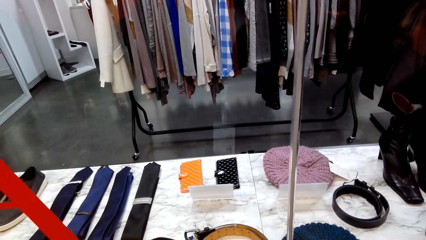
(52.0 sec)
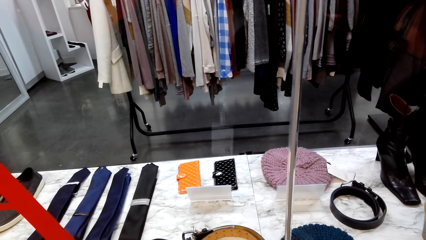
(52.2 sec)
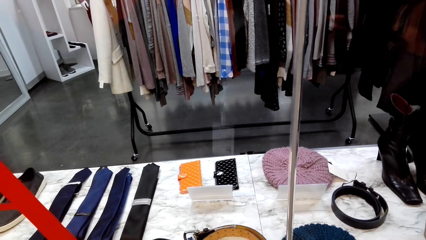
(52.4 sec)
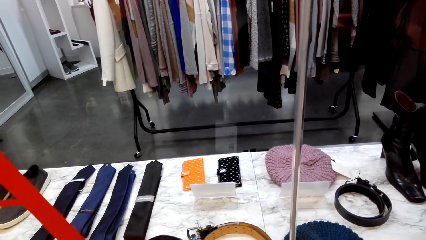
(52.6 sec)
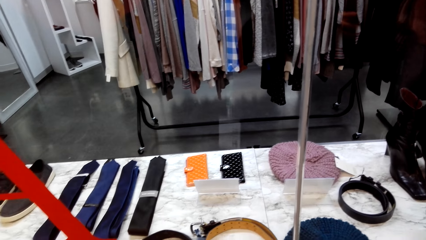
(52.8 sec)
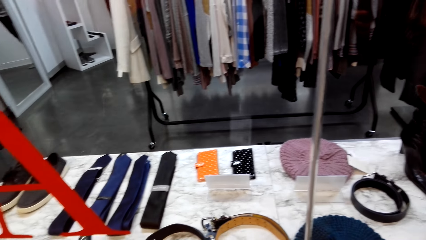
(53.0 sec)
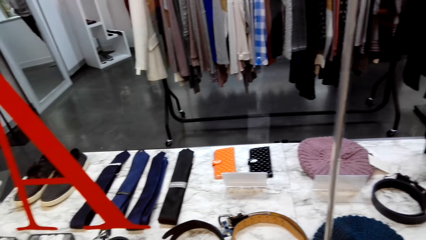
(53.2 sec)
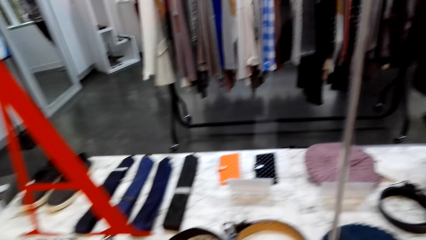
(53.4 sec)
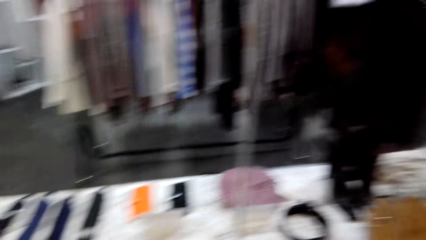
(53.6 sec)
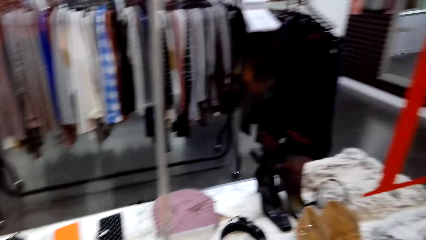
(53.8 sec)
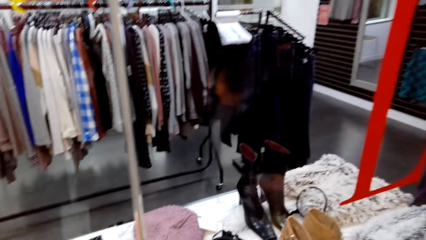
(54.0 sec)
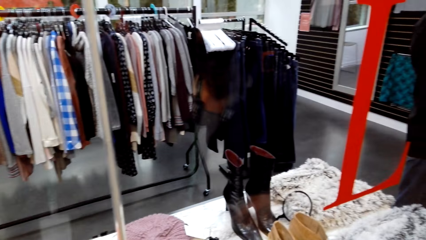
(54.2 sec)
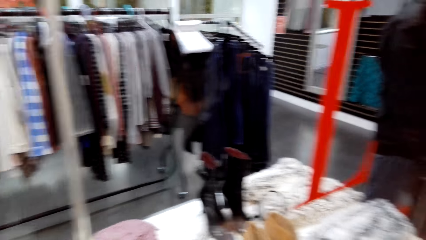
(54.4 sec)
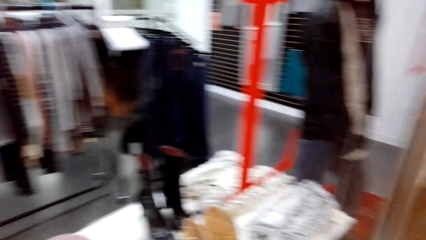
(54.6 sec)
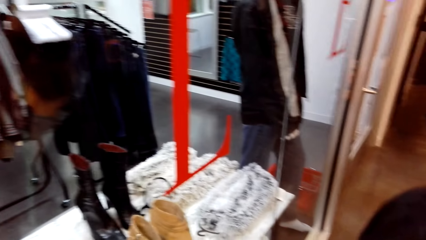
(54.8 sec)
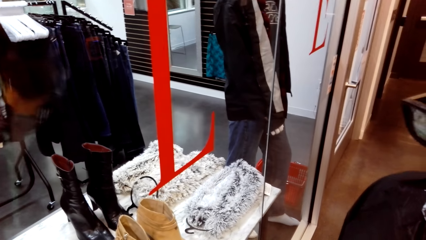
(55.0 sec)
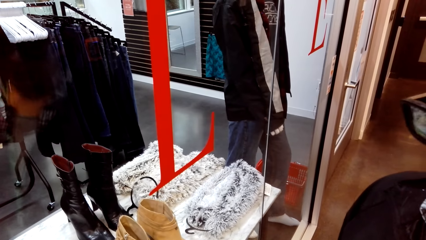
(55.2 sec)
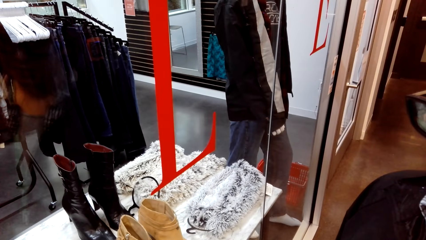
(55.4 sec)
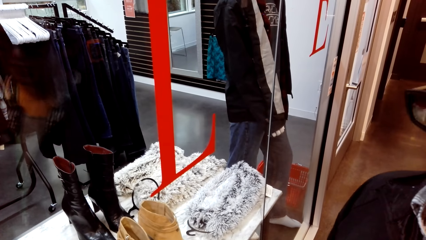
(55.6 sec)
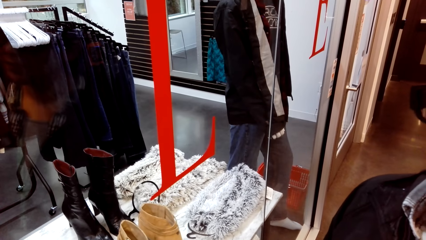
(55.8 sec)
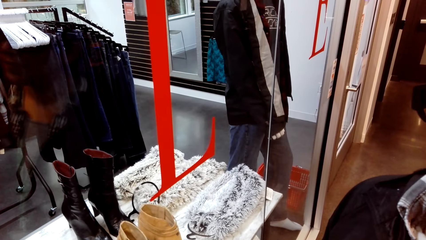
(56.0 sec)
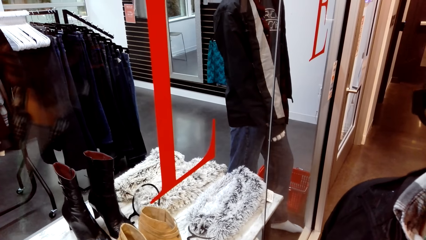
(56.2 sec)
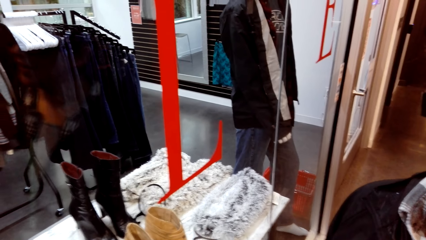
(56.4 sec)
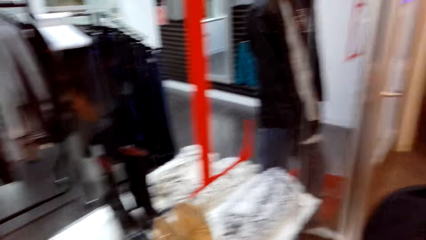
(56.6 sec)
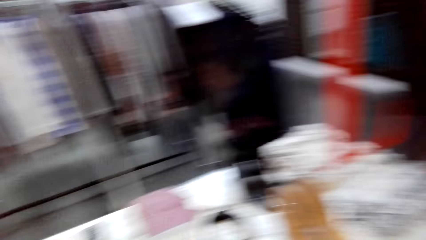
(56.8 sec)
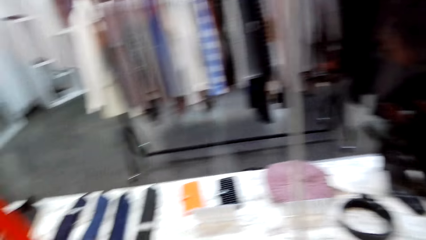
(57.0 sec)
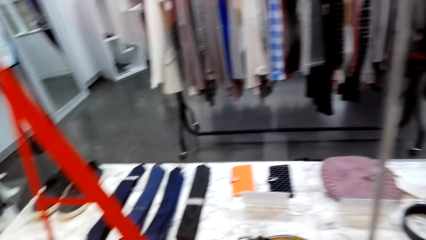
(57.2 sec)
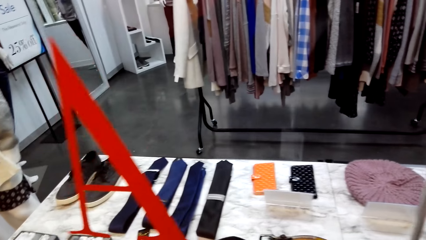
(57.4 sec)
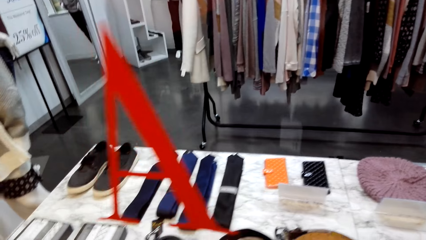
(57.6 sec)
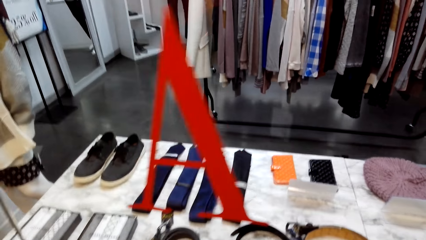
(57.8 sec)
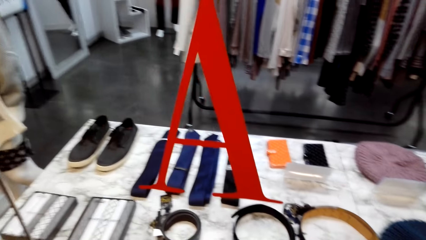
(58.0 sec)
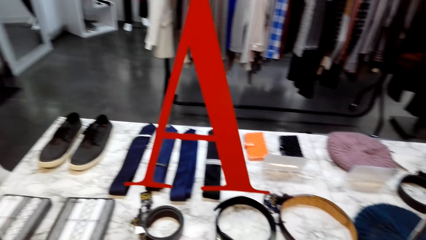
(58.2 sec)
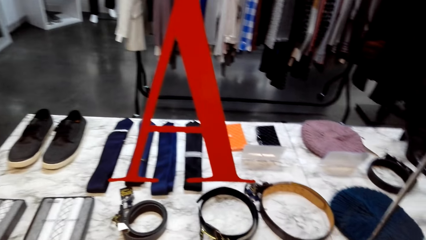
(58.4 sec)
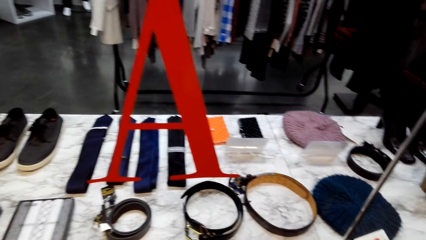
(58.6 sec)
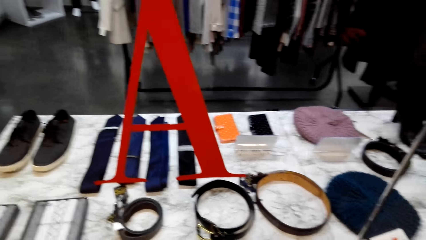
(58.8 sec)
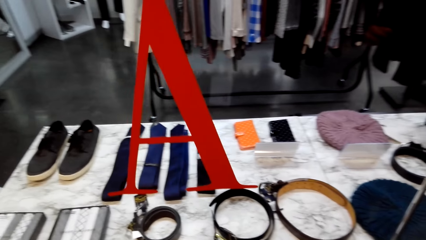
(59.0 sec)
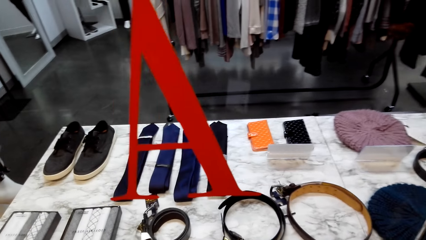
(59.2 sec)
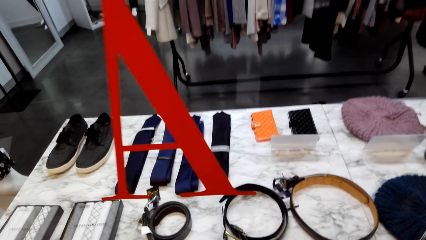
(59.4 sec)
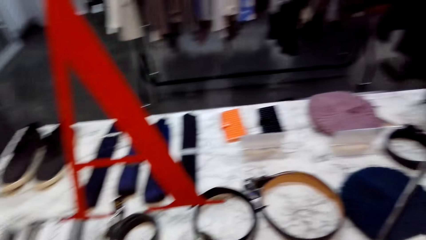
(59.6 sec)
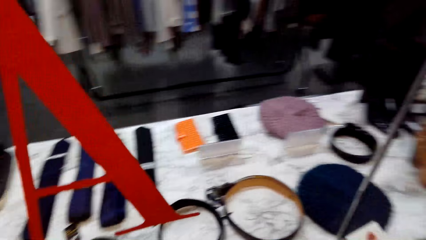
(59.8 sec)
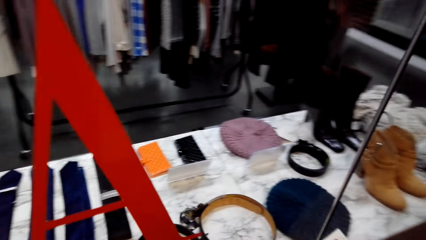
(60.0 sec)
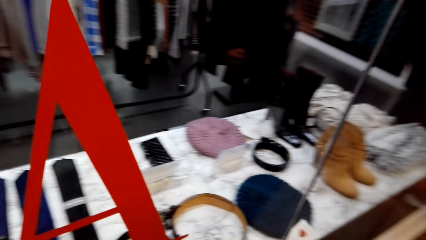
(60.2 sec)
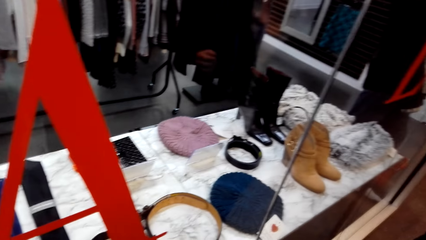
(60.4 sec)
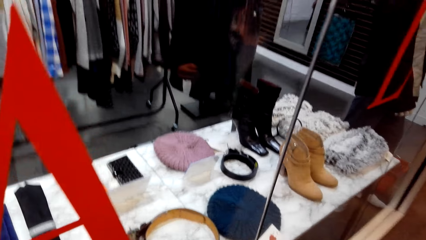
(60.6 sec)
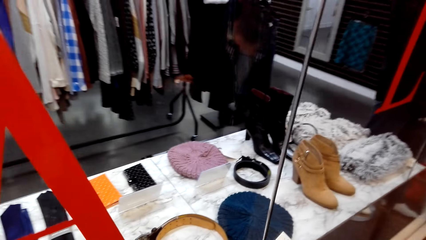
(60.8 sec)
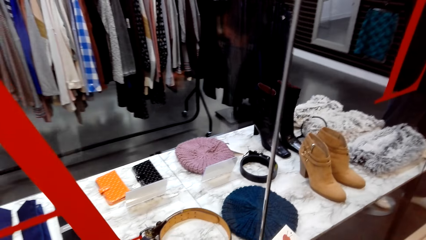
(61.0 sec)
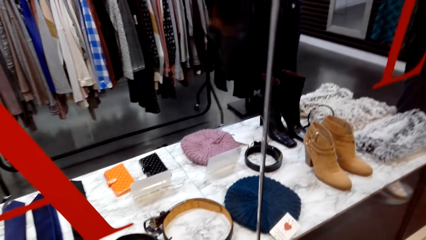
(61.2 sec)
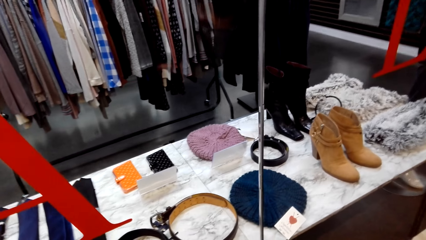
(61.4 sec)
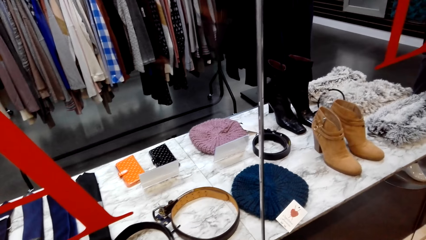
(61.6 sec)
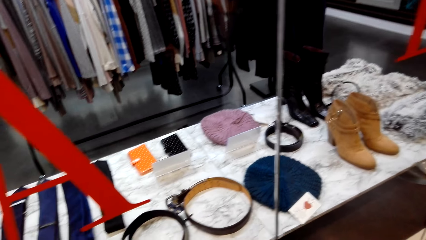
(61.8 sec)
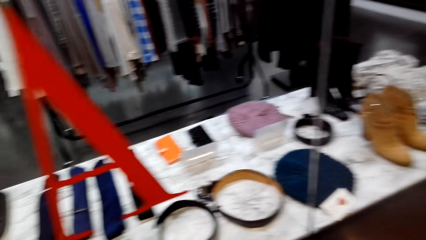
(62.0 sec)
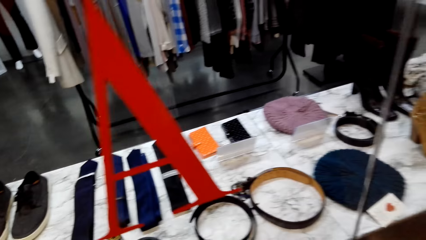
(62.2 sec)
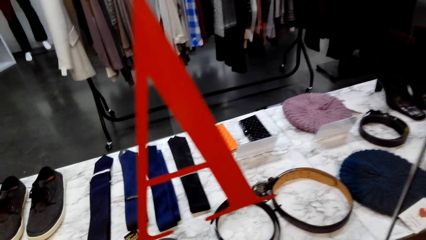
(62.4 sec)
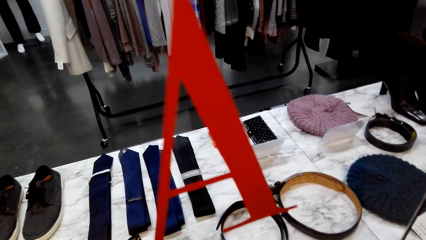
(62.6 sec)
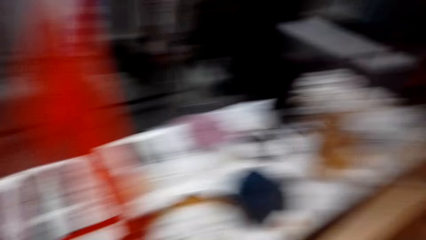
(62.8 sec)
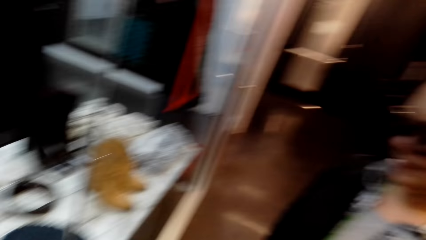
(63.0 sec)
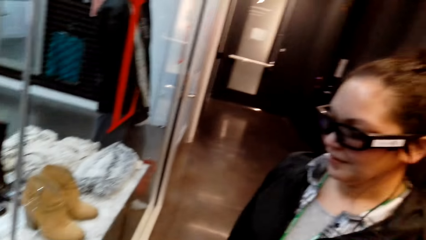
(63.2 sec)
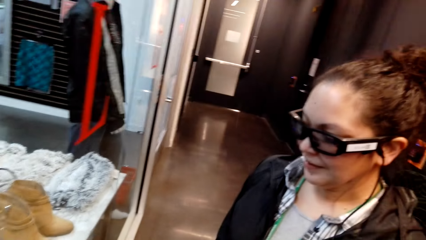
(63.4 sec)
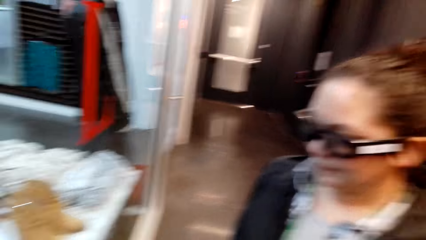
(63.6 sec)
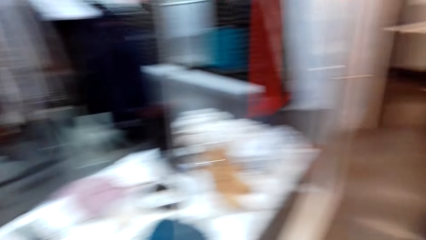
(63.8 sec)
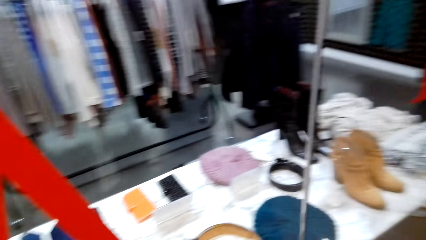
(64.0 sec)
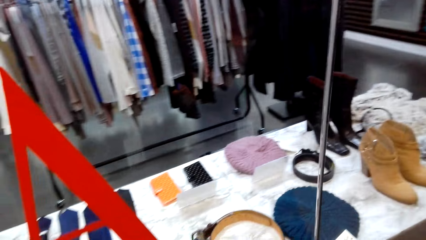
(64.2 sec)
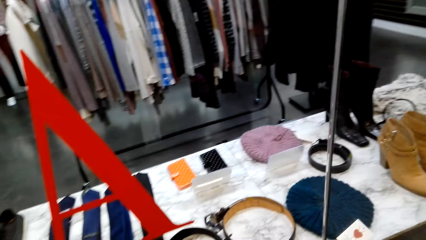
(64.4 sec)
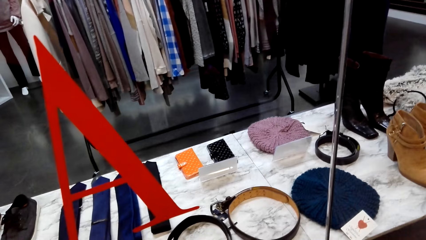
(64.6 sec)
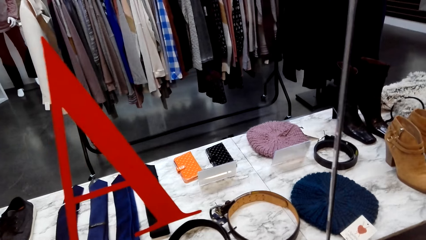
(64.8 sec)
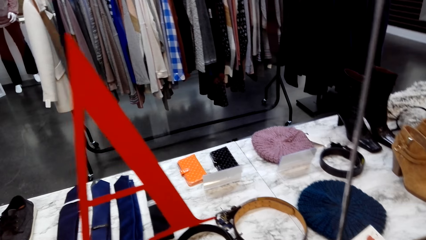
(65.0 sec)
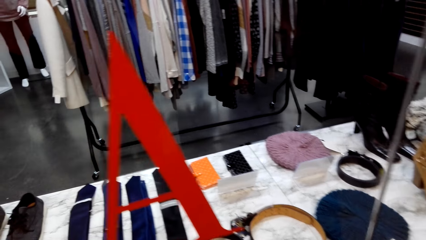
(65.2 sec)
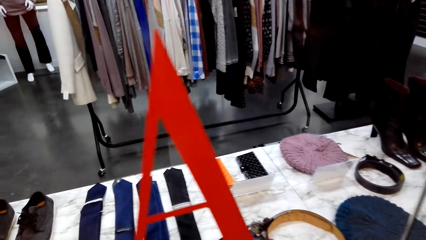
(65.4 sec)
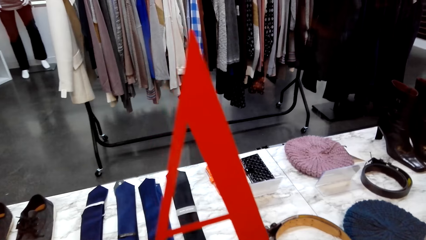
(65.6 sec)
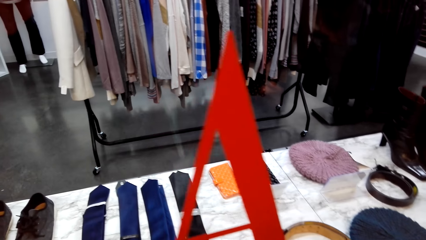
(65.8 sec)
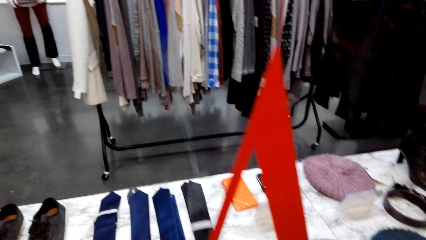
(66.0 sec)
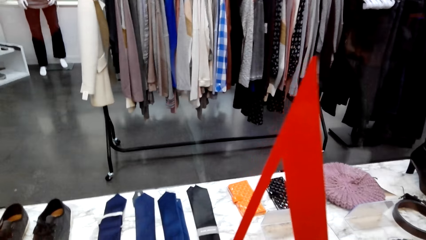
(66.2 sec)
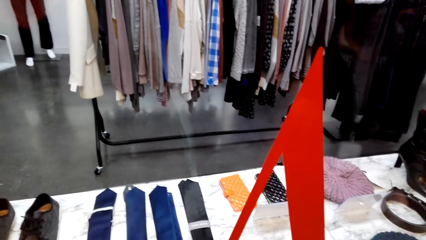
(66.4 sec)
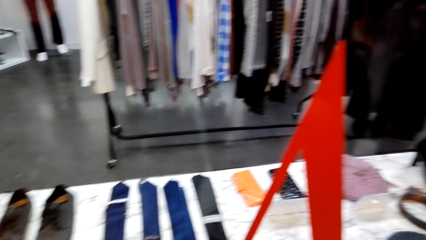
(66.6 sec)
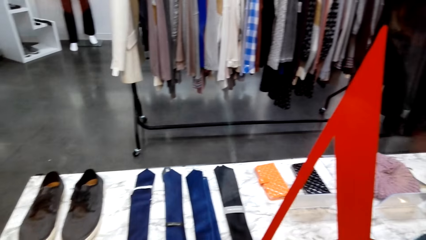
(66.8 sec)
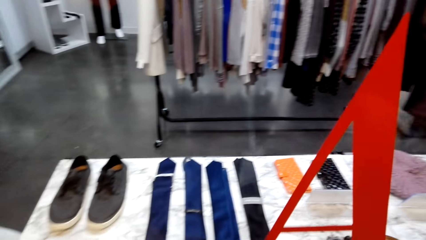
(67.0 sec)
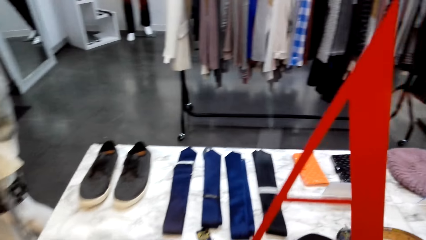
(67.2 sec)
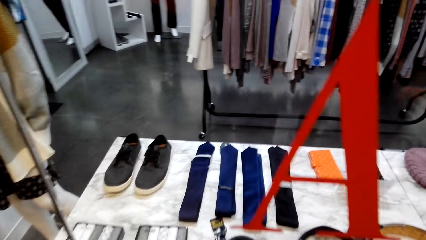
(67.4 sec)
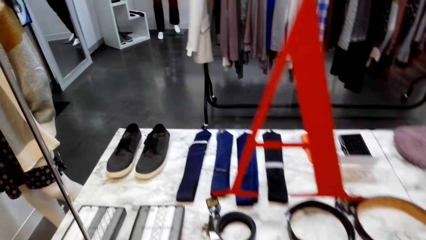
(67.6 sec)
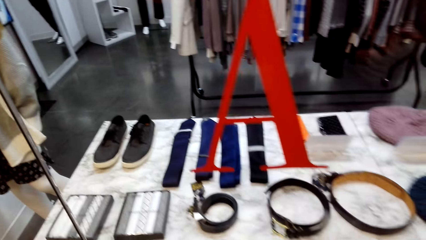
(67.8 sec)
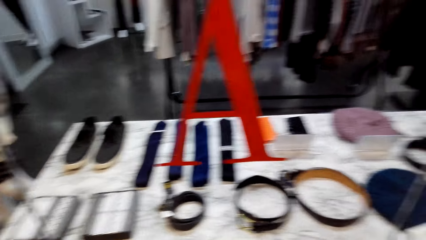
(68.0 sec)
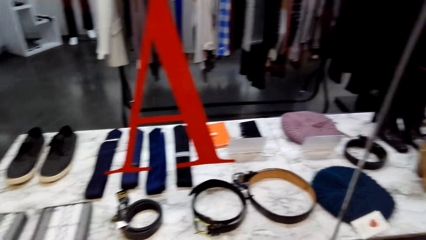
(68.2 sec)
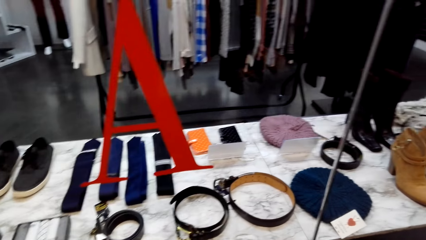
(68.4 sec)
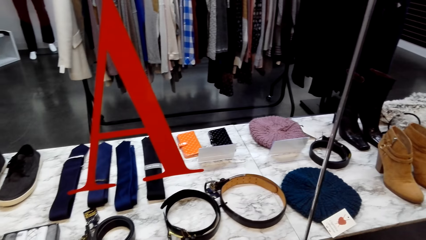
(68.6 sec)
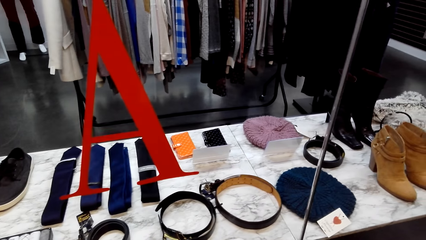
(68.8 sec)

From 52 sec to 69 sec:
A woman looks around. The woman stands close to the camera wearer. The camera wearer window shops in the mall.
